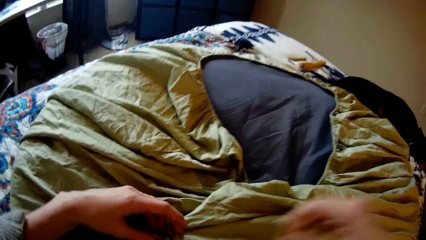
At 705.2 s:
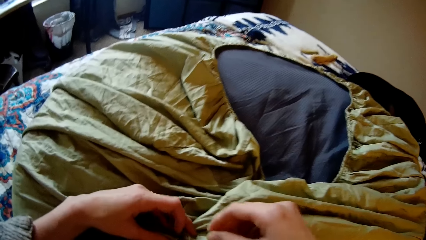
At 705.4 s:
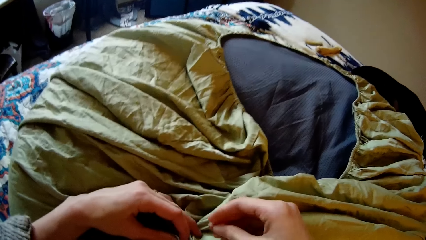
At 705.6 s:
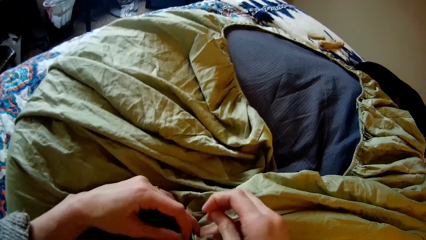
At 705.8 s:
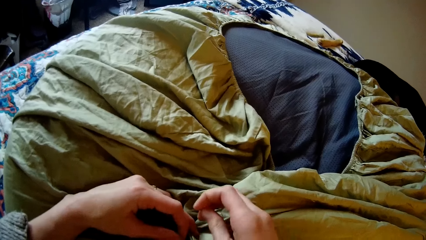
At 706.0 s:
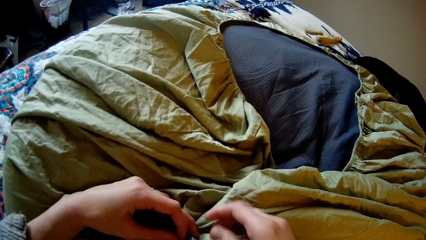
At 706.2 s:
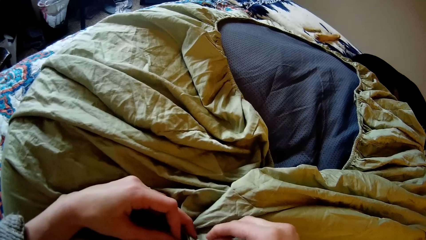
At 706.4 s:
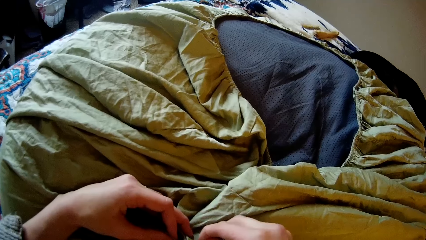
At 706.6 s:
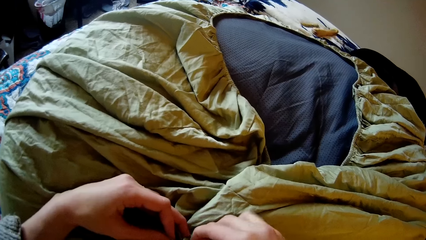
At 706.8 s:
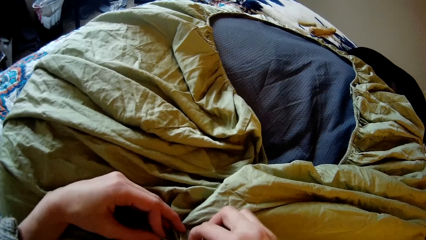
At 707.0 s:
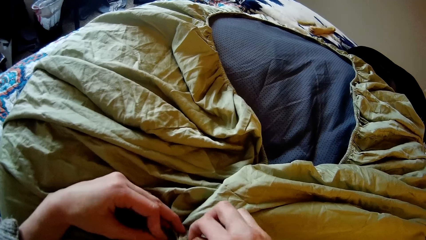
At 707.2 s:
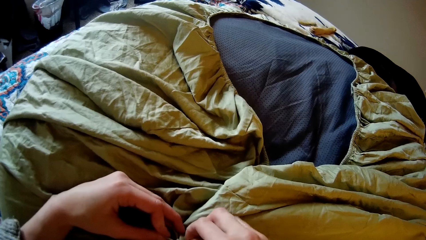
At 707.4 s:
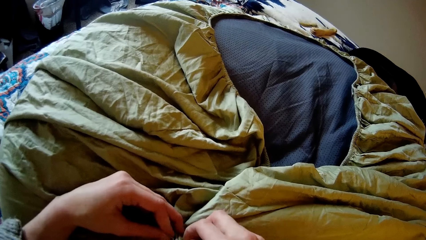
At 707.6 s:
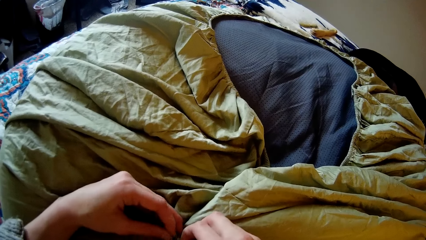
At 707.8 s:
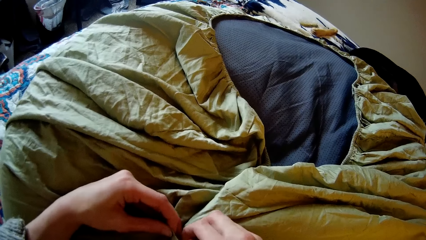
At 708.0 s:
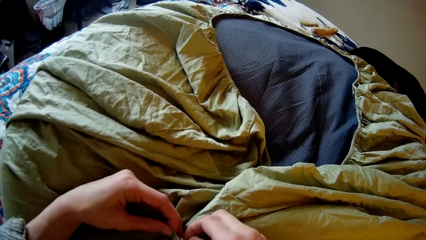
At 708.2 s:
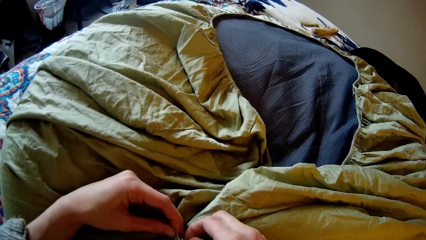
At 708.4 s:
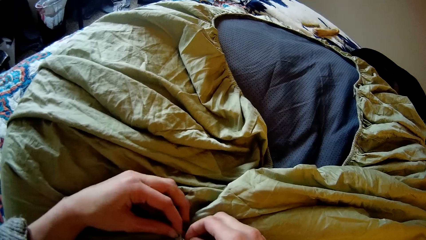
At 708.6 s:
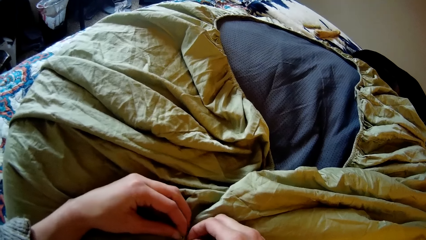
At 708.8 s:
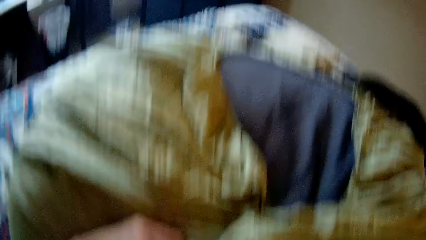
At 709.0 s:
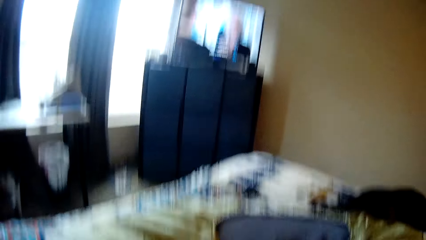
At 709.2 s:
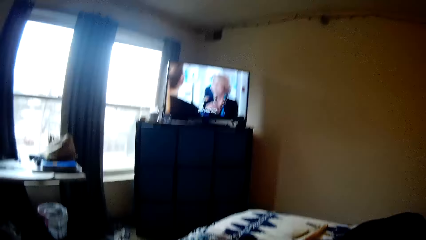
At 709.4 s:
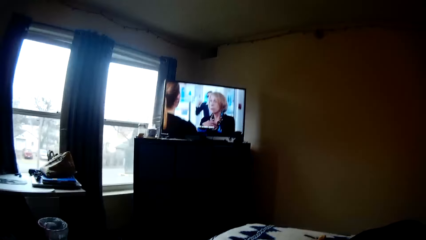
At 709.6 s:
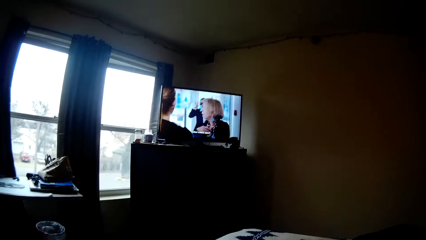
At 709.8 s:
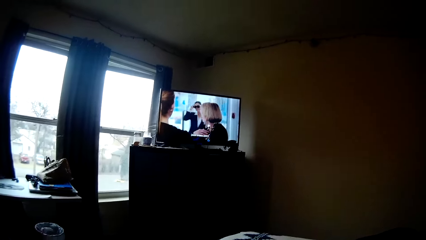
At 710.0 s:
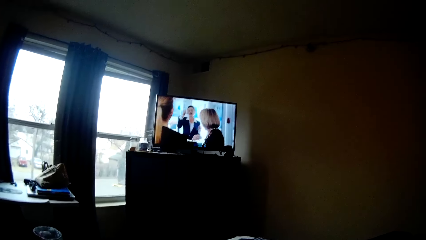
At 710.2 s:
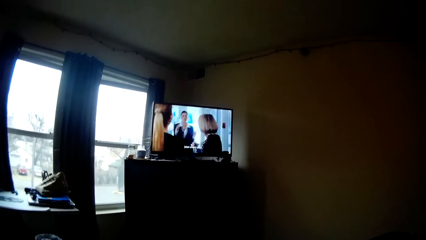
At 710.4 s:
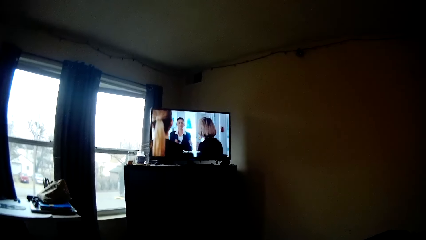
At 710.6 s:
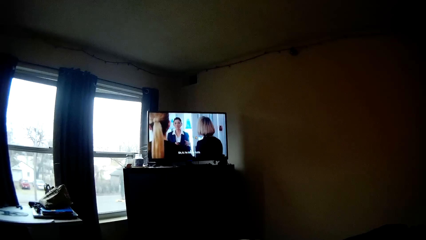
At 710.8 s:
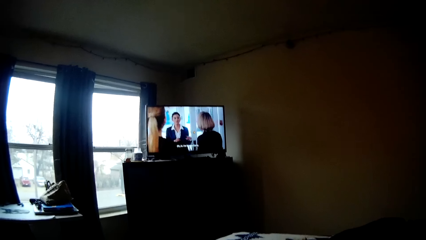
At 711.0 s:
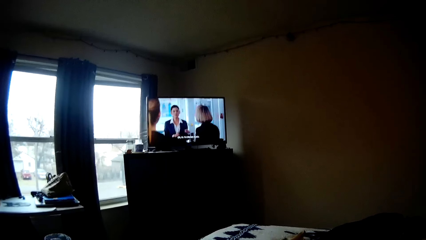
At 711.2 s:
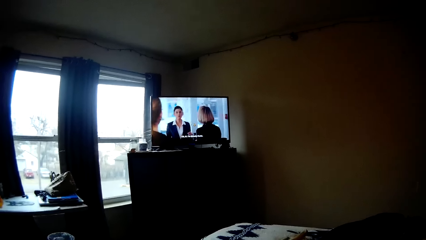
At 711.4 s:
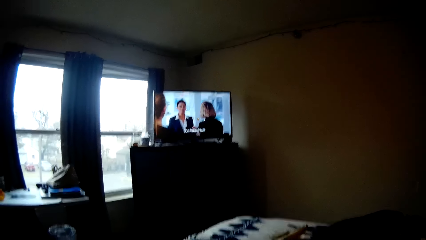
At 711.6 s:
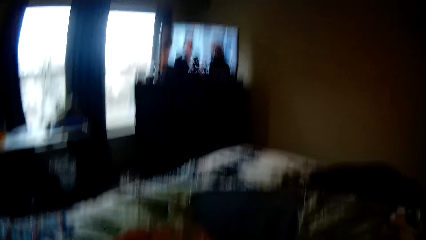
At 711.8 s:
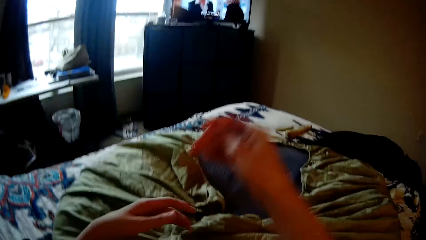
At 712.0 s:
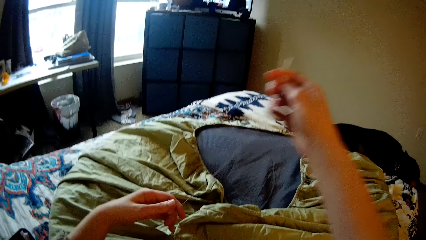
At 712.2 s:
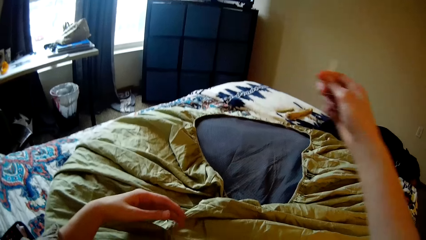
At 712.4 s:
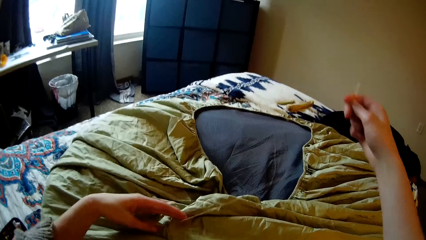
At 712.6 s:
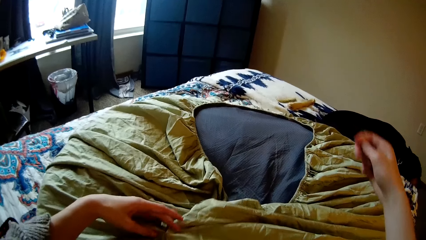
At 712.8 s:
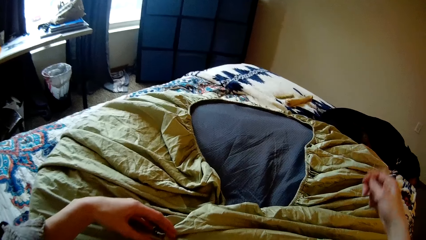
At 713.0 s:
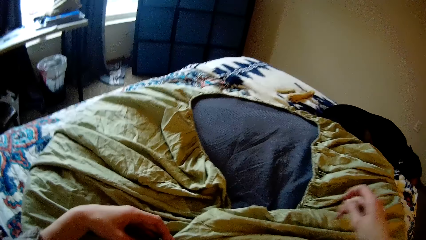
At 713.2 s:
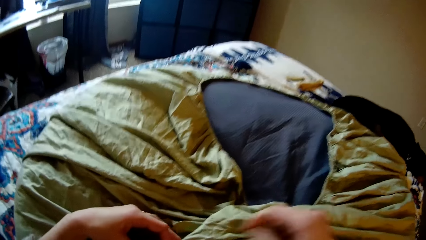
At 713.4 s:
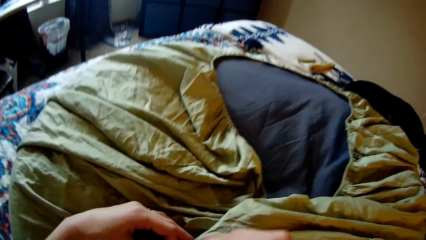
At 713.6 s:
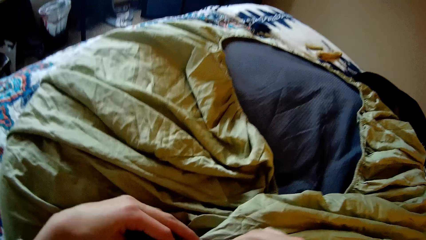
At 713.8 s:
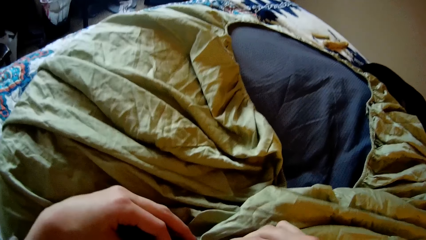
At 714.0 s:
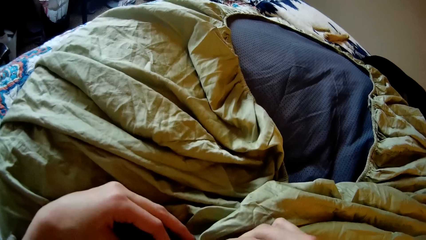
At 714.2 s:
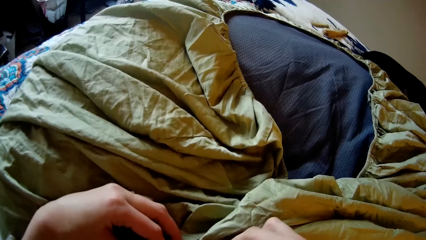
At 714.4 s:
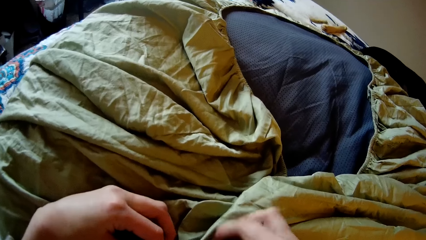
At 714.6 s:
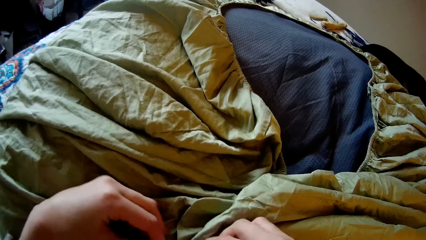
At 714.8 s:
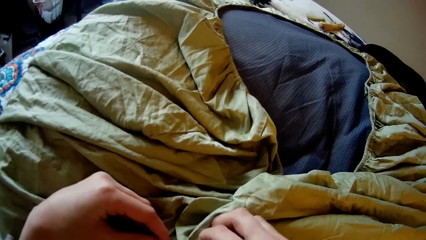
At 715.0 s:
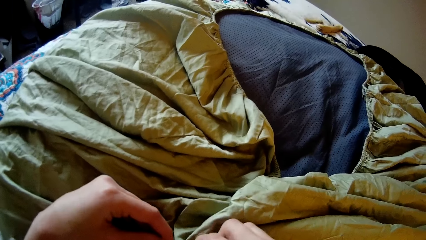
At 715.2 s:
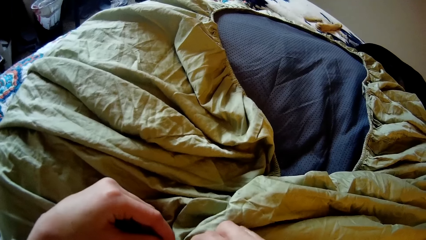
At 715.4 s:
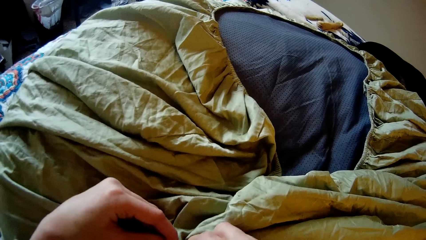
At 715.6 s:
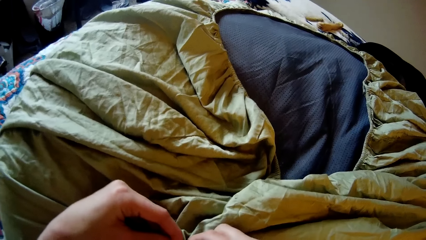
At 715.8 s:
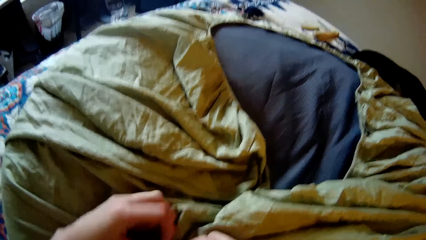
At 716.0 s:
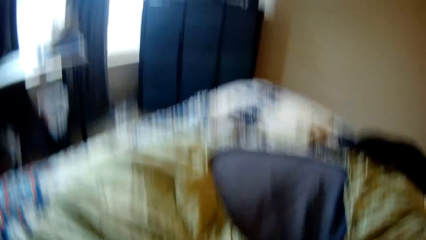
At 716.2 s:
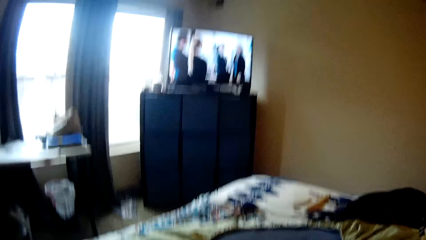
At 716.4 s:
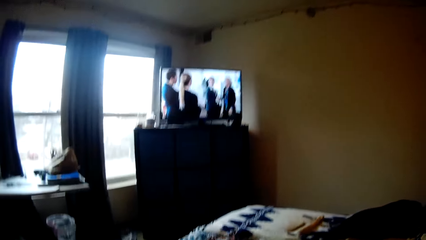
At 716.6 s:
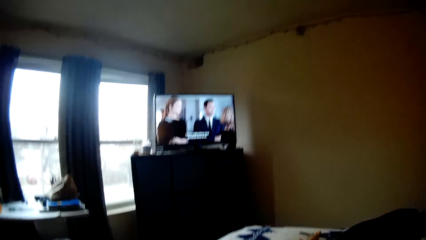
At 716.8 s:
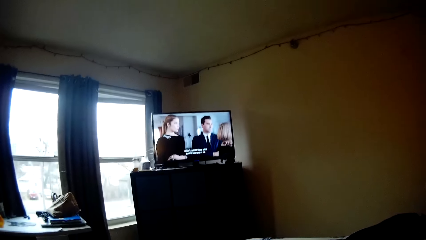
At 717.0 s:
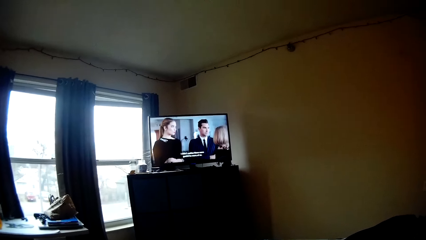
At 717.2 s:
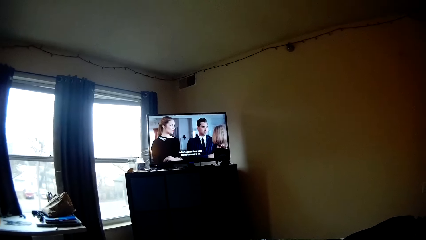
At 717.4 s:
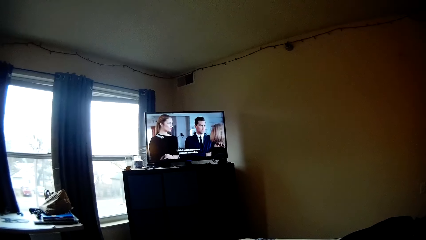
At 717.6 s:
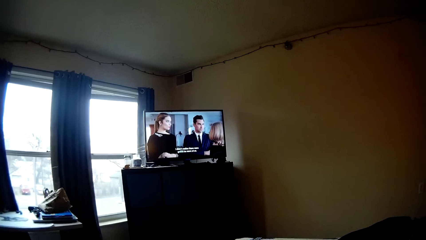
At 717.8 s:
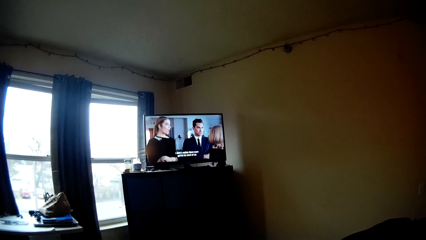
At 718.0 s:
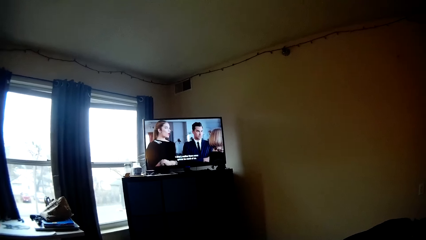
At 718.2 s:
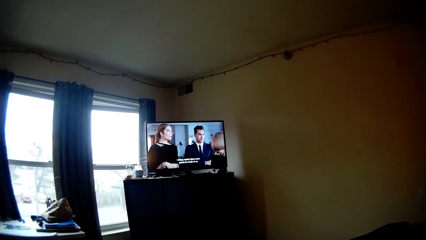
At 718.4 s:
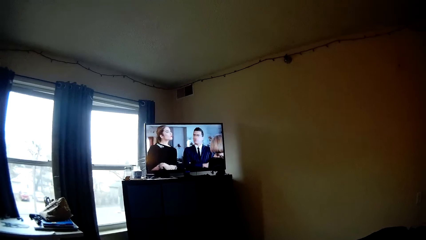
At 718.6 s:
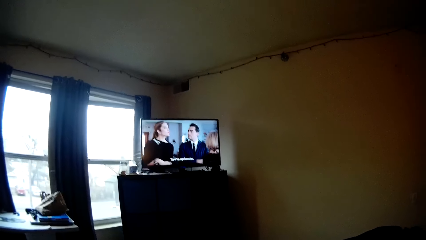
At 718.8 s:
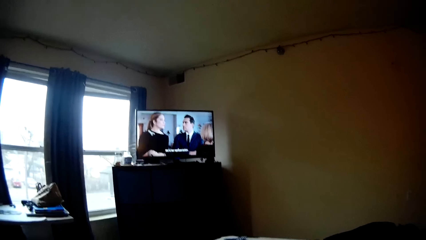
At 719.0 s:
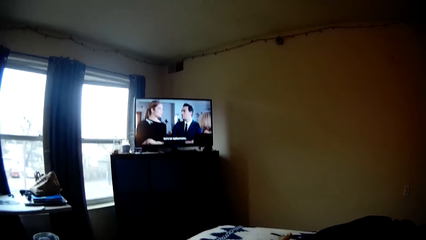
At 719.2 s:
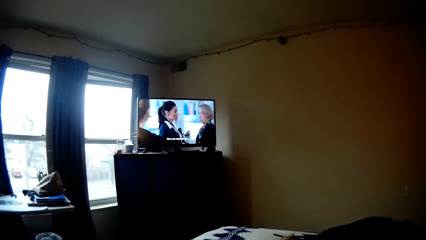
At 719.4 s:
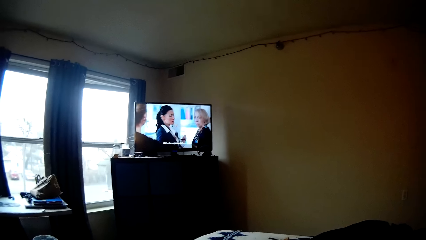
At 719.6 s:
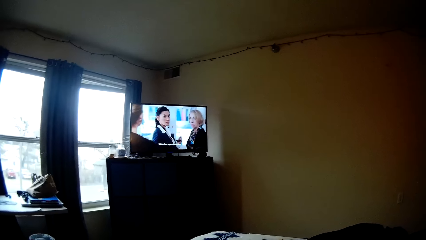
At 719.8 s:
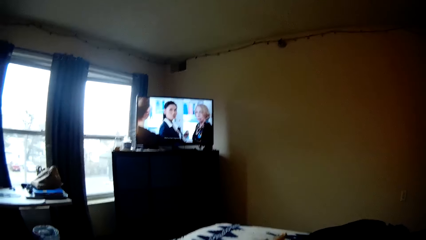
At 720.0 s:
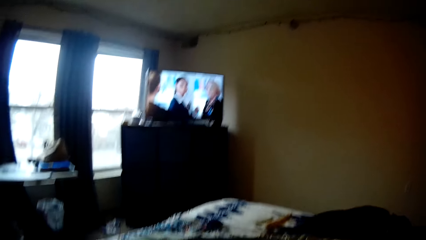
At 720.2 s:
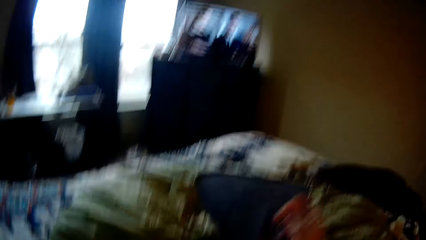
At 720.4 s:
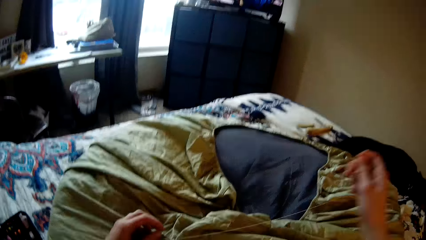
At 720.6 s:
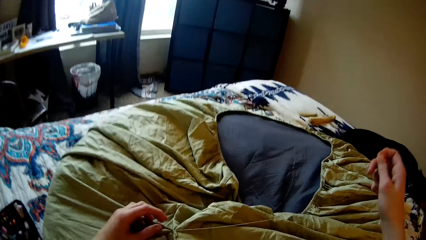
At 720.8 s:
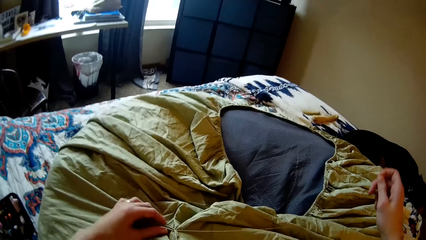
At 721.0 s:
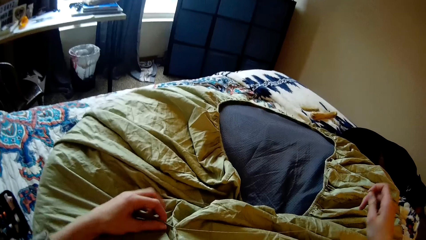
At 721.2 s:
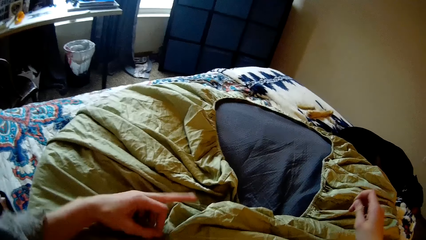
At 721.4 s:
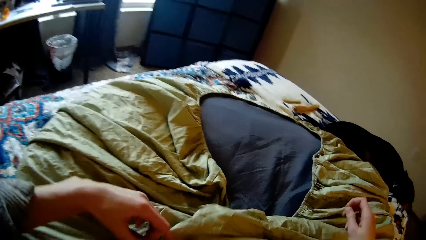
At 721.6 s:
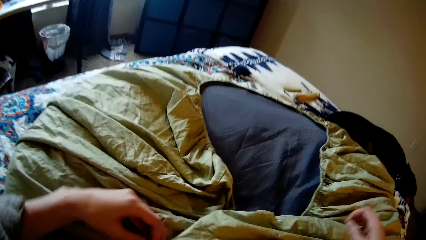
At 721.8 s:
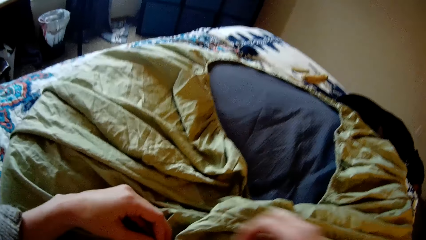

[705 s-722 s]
The camera wearer stretches the thread. She sews the bean bag with the needle and thread in her right hand. She looks up at the television. She stretches the thread. She sews the bean bag with the needle and thread in her right hand. She looks up at the television. She stretches the thread. She sews the bean bag with the needle and thread in her right hand.
